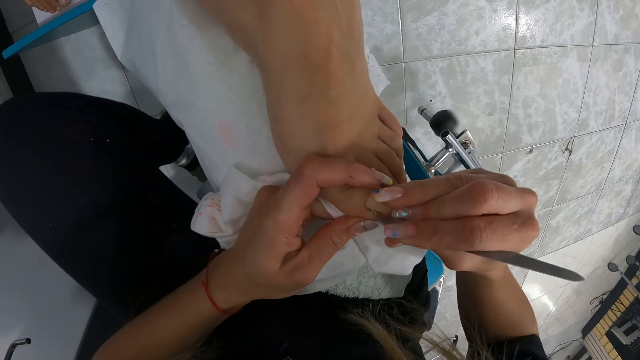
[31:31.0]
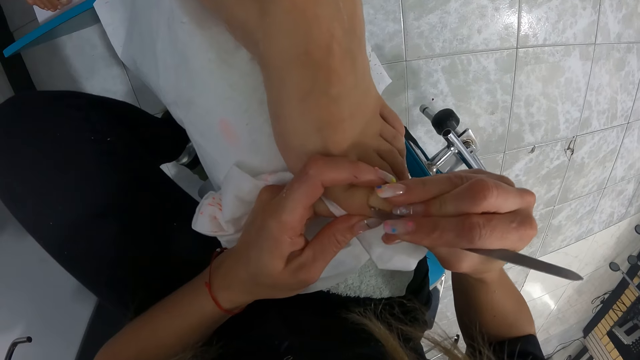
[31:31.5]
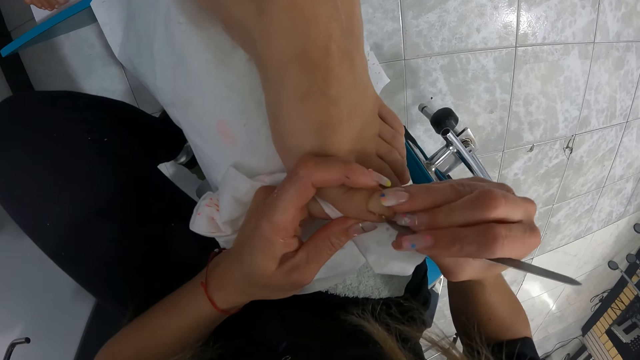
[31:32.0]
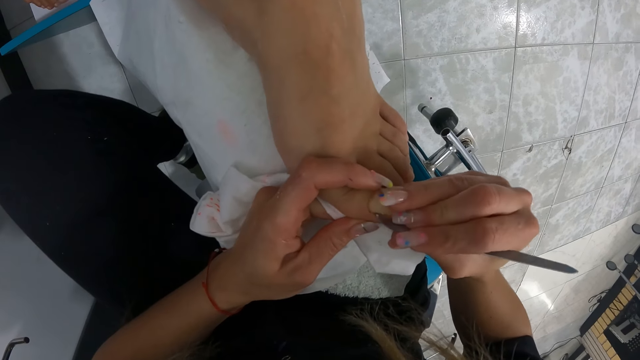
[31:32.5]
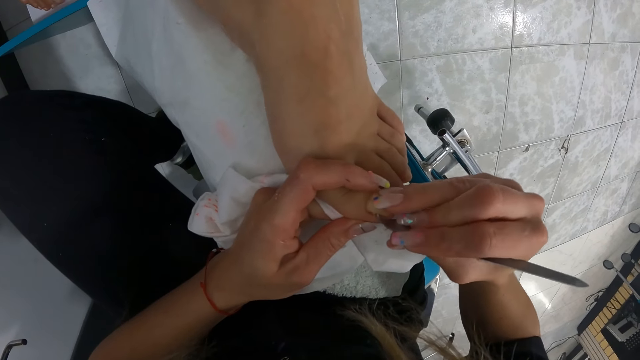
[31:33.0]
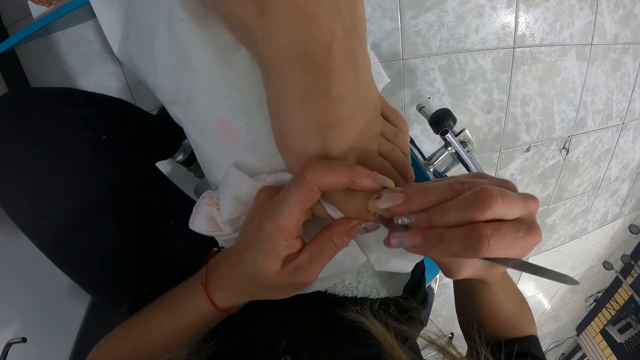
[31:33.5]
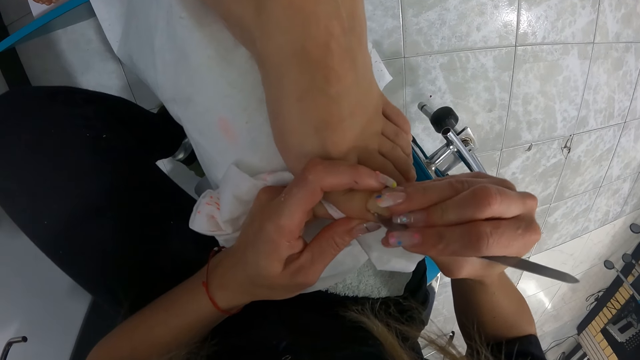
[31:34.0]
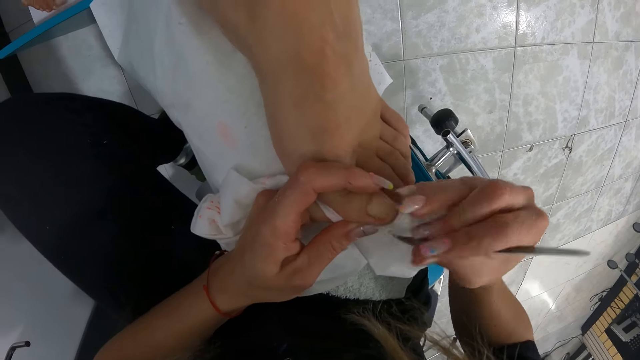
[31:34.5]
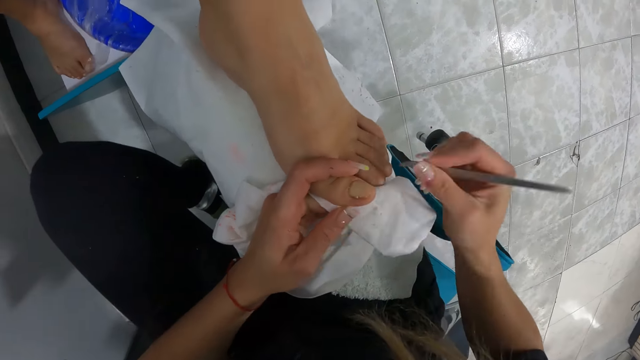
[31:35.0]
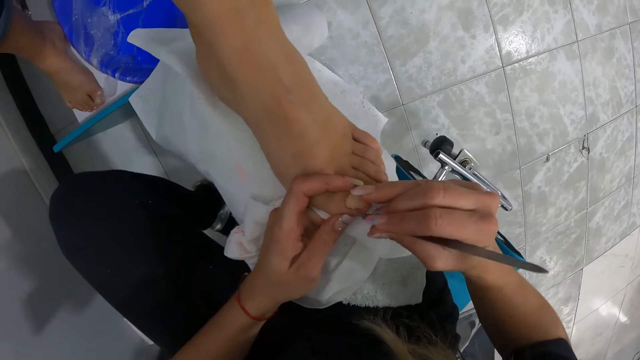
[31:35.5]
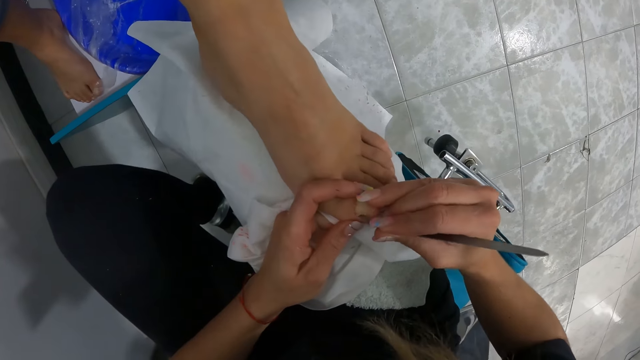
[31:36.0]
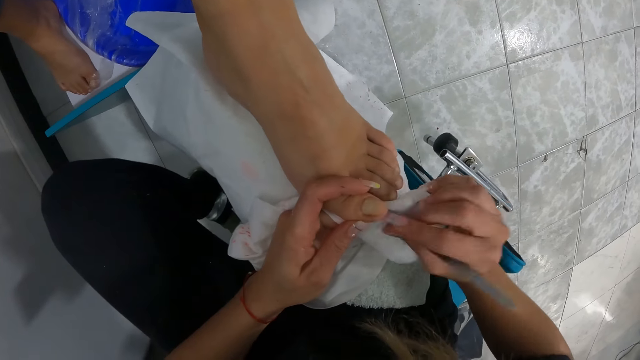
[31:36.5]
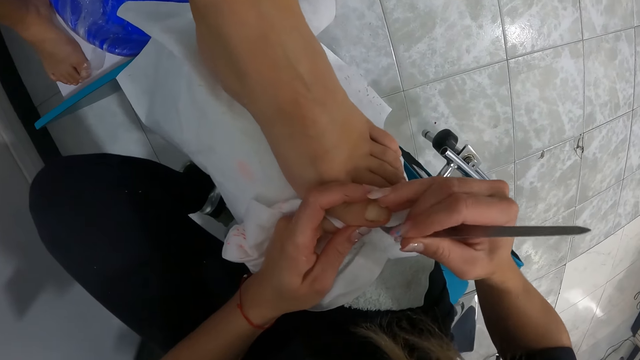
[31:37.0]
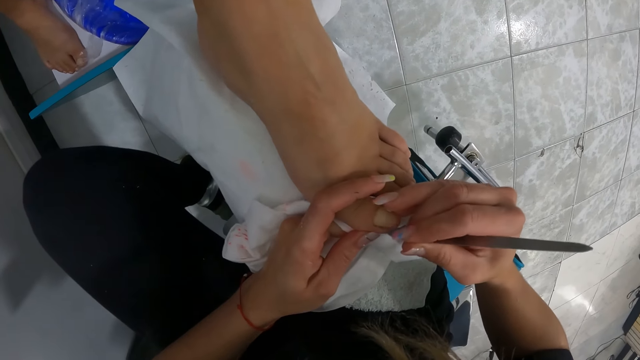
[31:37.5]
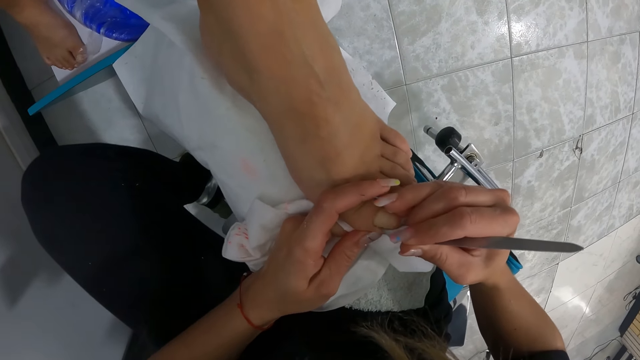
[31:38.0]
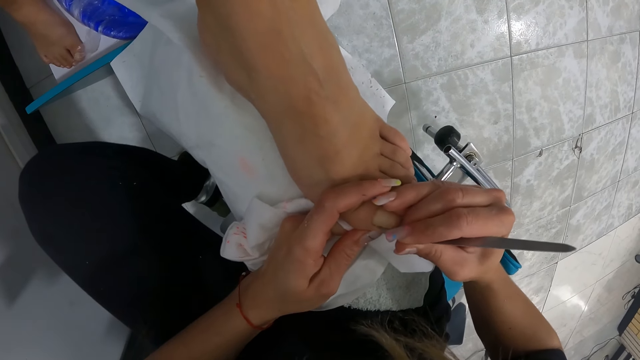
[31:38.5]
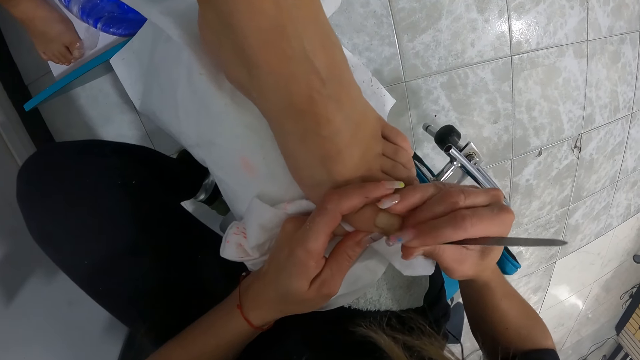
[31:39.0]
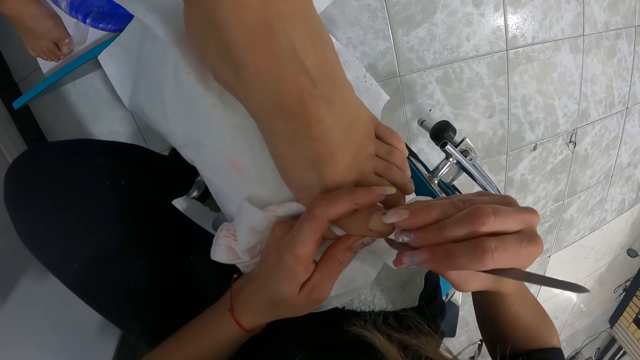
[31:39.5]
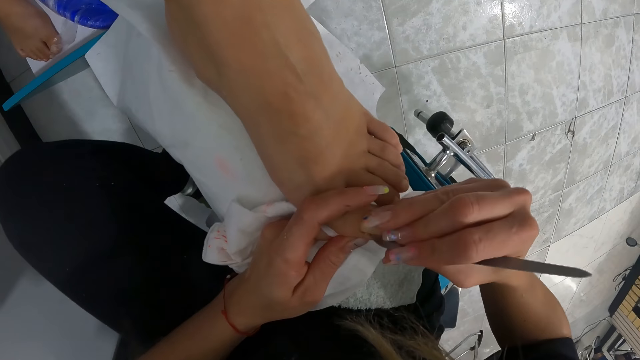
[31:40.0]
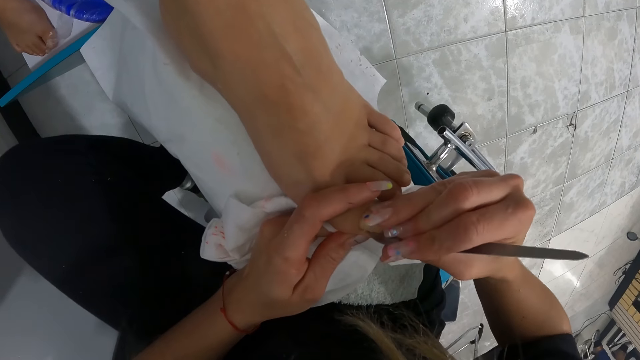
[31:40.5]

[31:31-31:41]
The camera wearer cleans the cuticle nail remover with the serviette paper in her left hand. She removes cuticle from the toe nail with the cuticle nail remover in her right hand. She cleans the cuticle nail remover with the serviette paper in her left hand. She removes cuticle from the toe nail with the cuticle nail remover in her right hand.

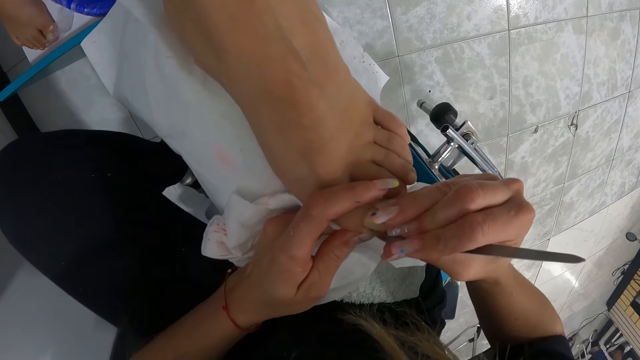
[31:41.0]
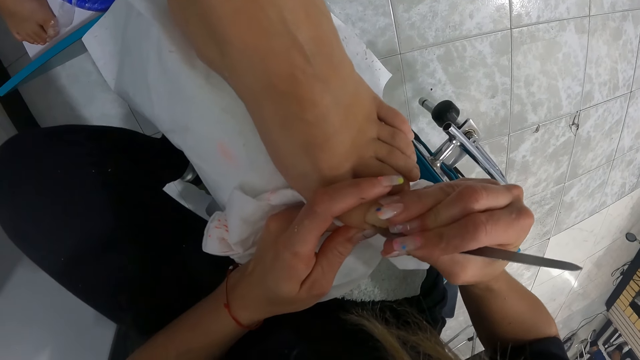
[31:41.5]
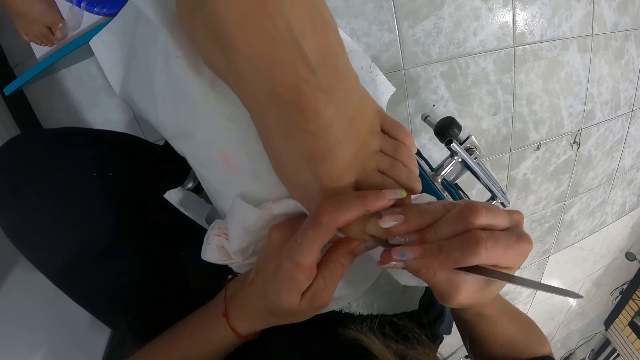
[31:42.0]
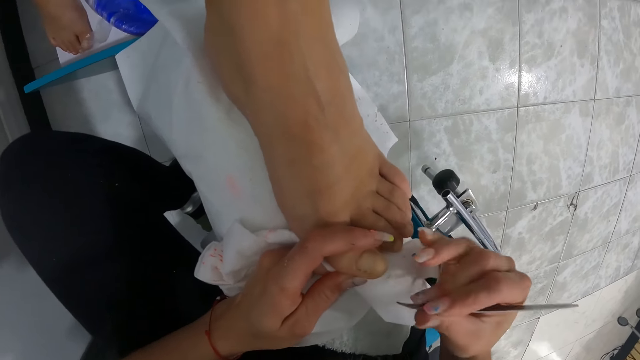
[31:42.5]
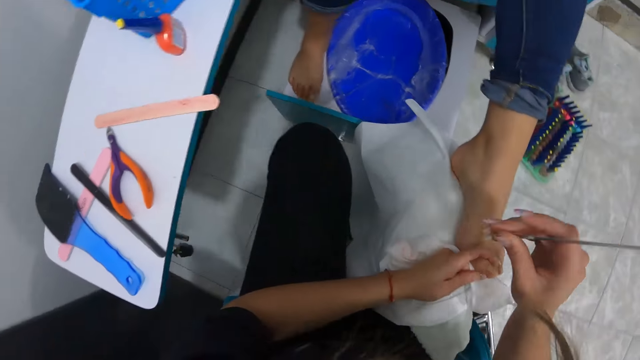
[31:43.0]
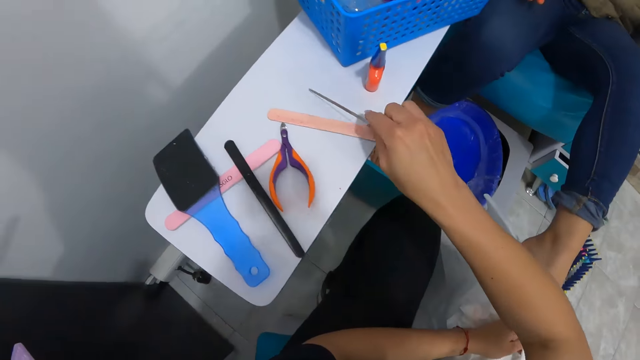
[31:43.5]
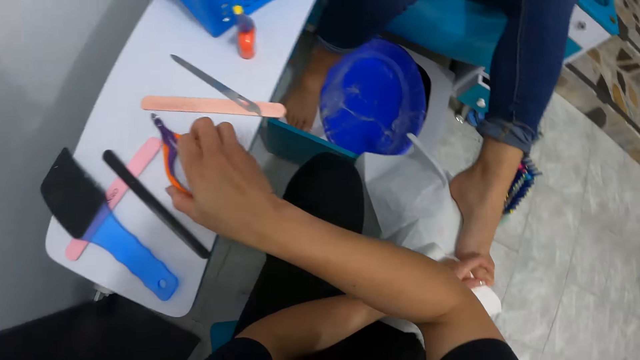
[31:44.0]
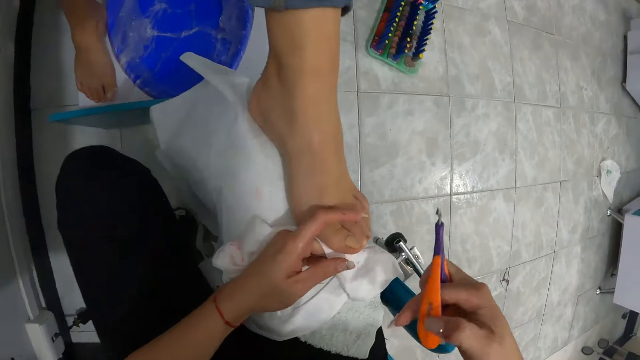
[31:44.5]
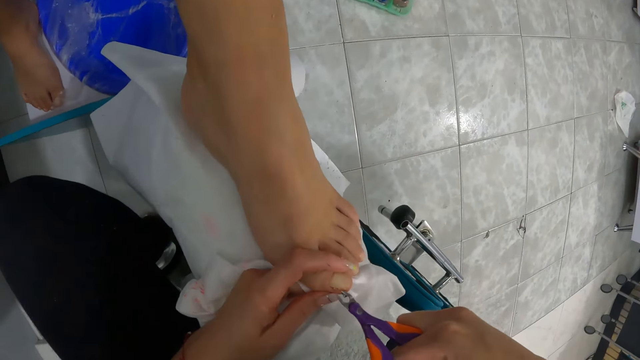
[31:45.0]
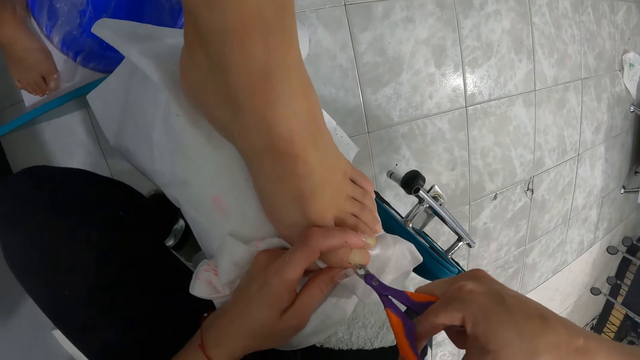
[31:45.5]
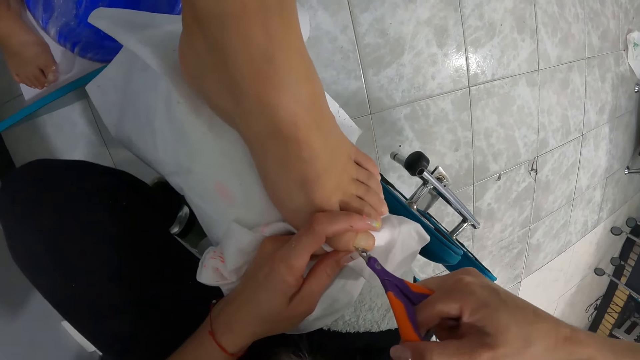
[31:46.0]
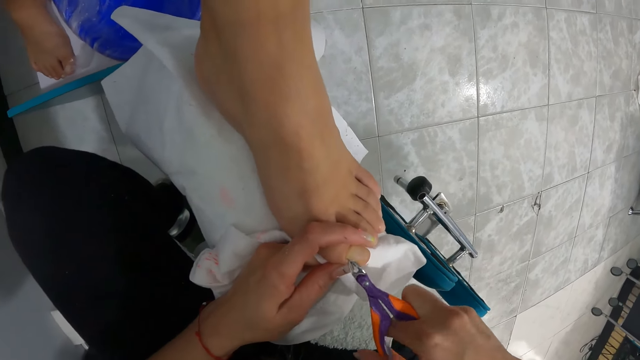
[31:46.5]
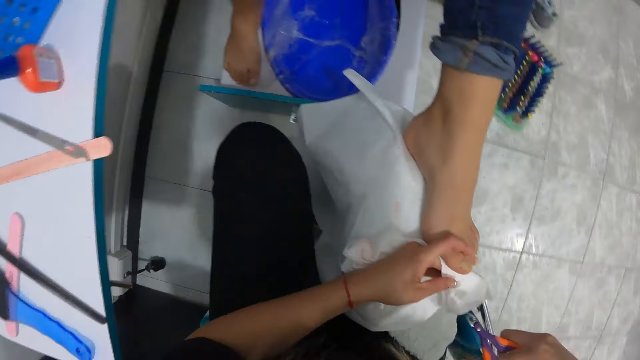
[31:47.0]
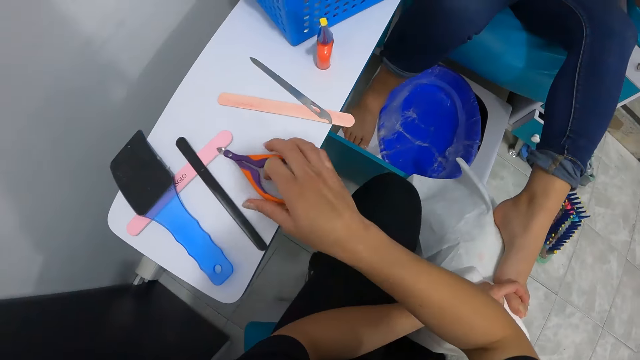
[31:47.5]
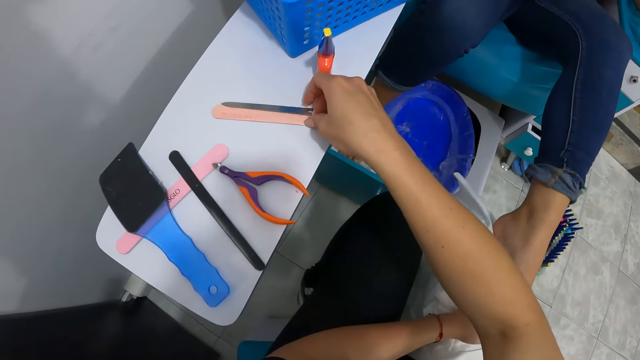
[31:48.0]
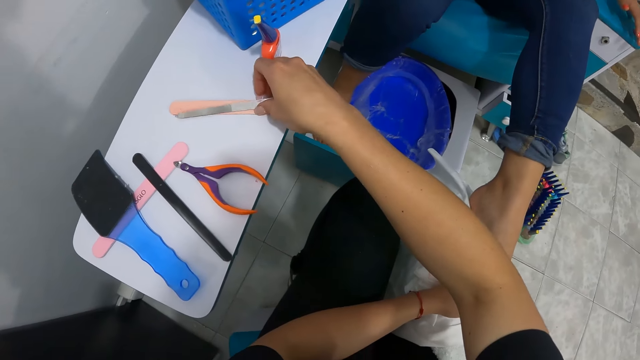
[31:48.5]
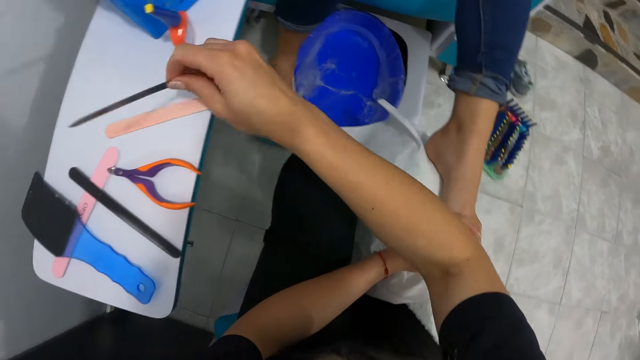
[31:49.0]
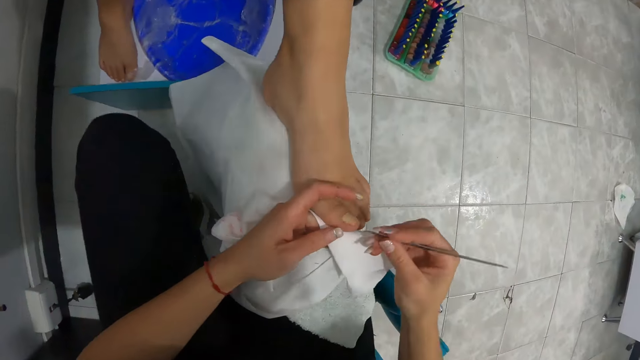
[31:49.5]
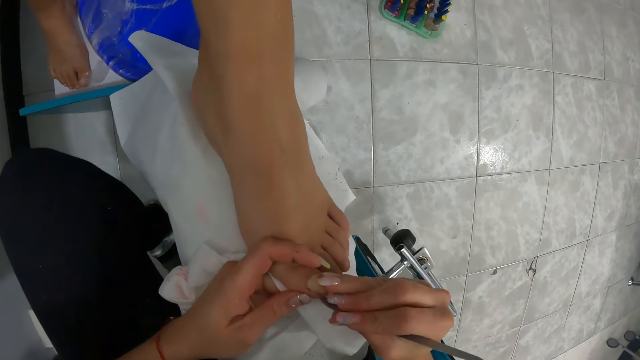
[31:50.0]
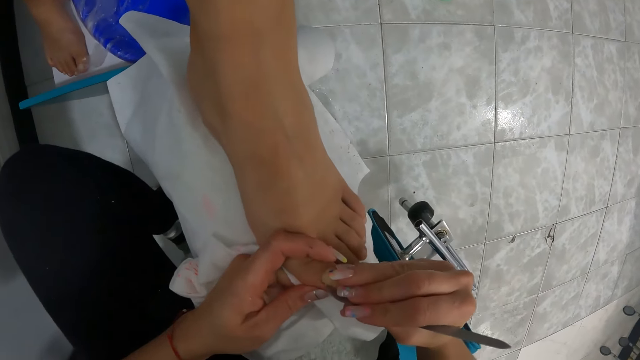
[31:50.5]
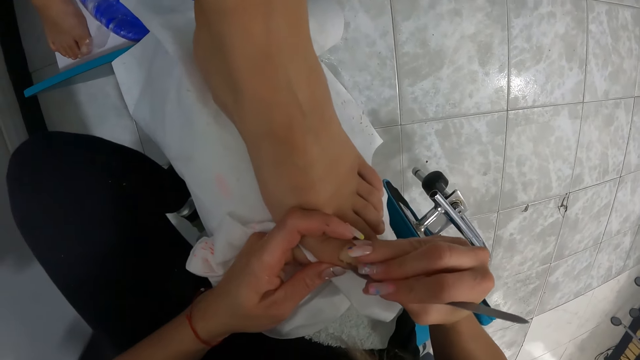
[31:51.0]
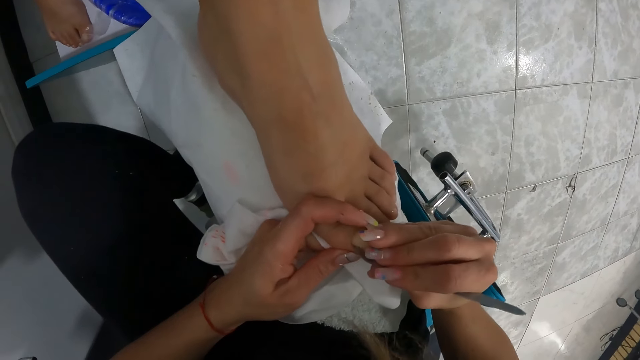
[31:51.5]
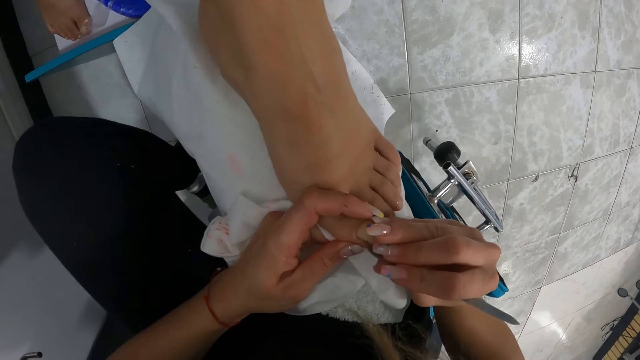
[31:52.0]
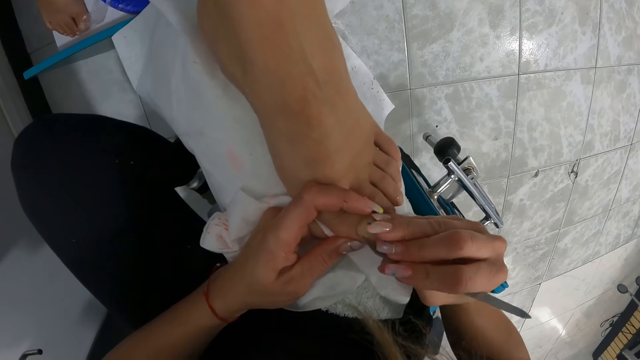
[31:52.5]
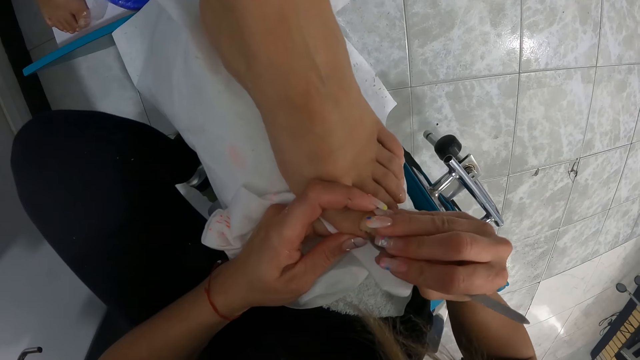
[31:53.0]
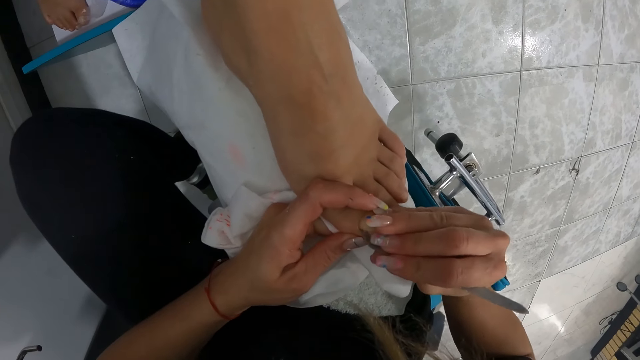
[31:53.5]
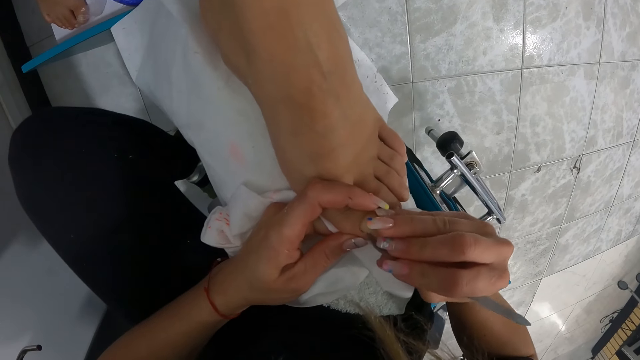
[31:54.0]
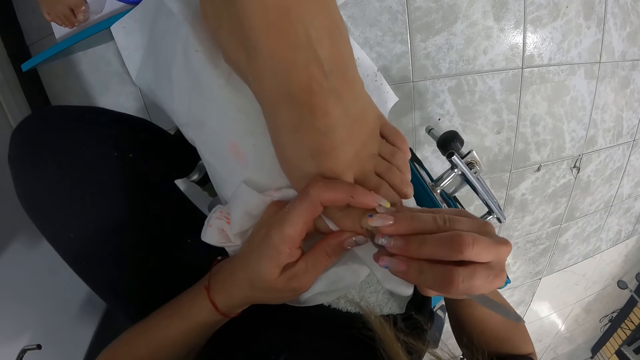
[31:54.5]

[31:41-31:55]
The camera wearer cleans the cuticle nail remover with the serviette paper in her left hand. She drops the cuticle nail remover on the table with her right hand. She picks up the toe nail clipper cutter on the table with her right hand. She uses the nail clipper on the left toe of the woman with both hands. She wipes the nail clipper in her right hand on the cloth on her lap. She drops the nail clipper in her right hand on the shelf. She picks up the cuticle remover on the shelf with her right hand. She uses the cuticle remover on the left toe of the woman with both hands.
